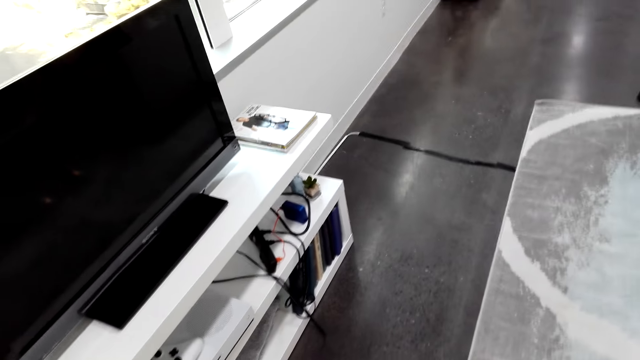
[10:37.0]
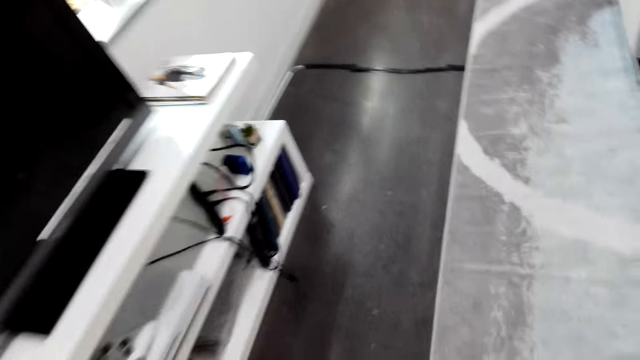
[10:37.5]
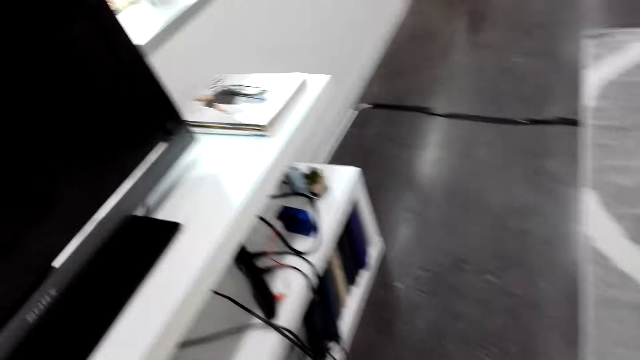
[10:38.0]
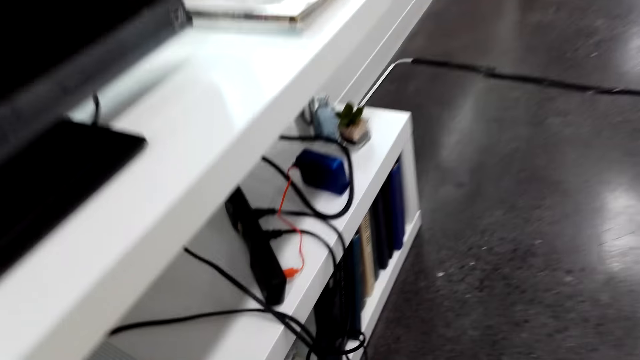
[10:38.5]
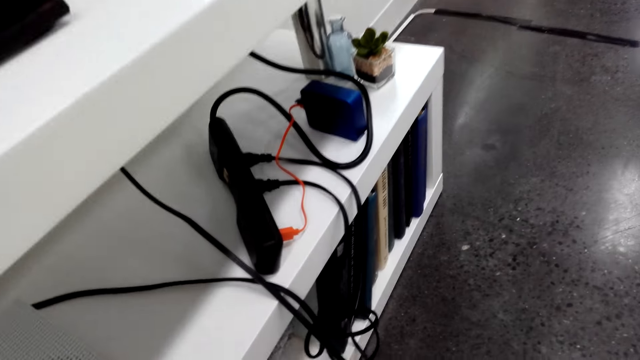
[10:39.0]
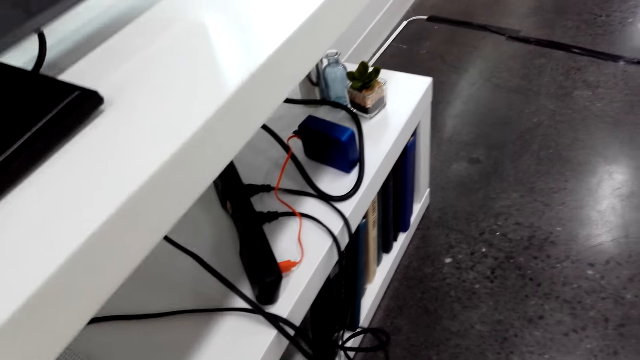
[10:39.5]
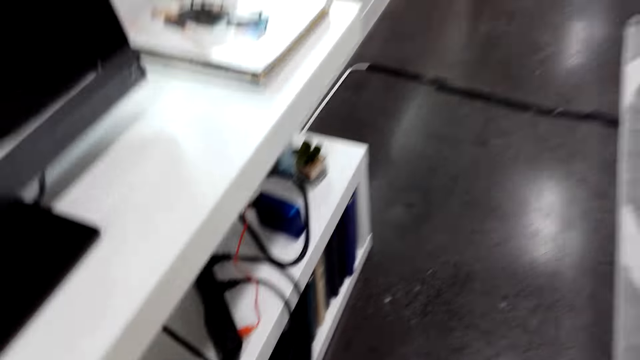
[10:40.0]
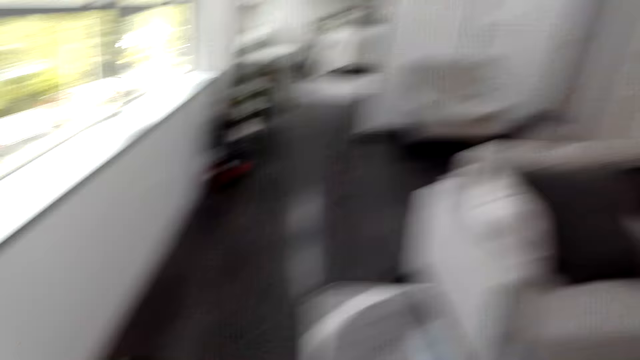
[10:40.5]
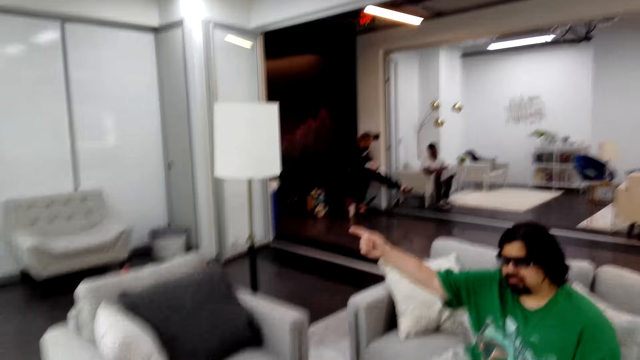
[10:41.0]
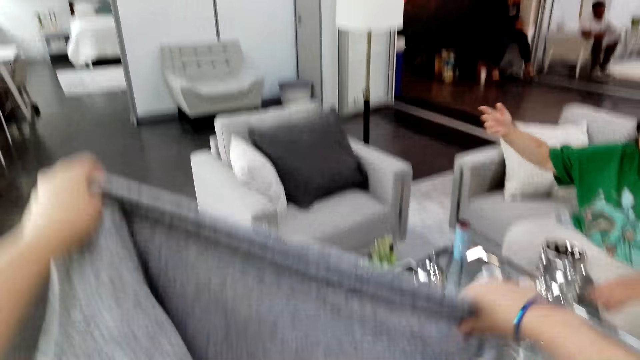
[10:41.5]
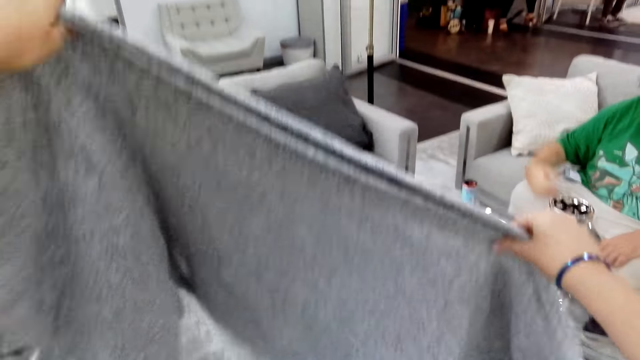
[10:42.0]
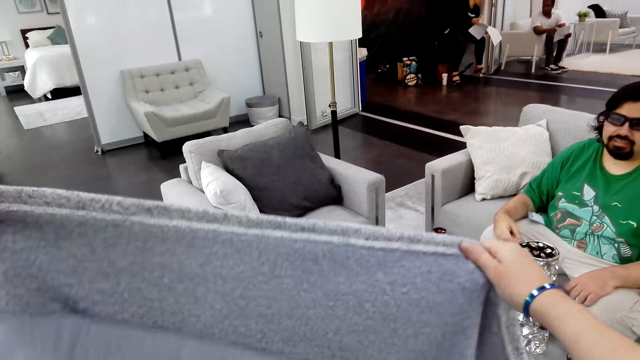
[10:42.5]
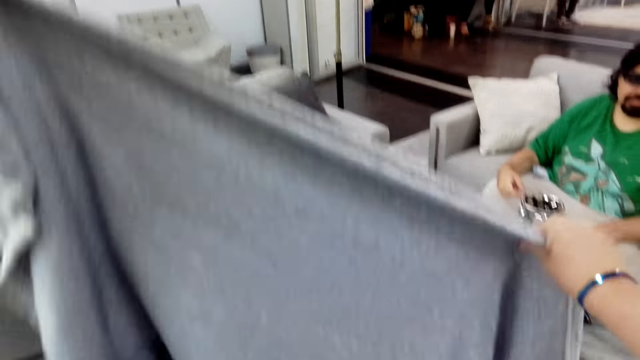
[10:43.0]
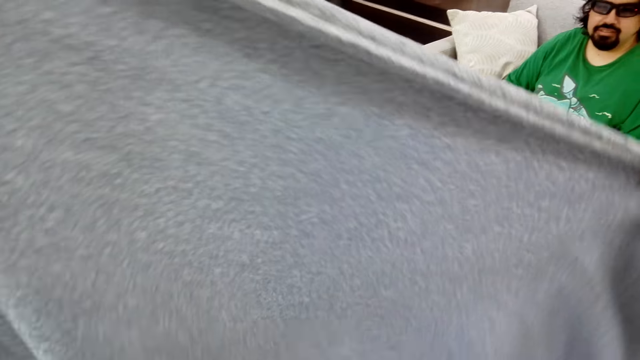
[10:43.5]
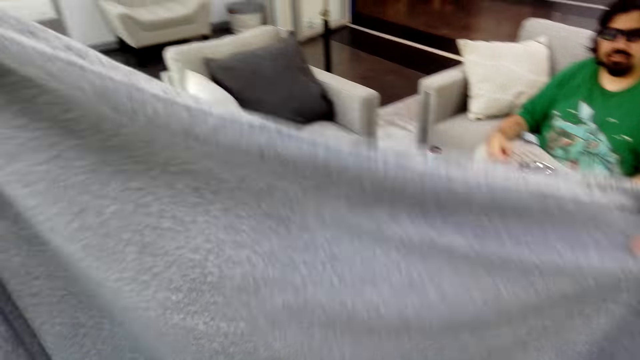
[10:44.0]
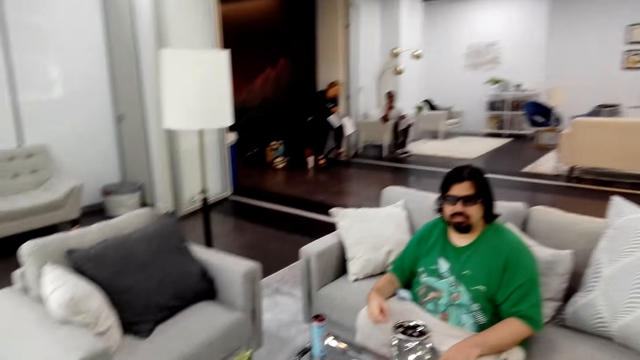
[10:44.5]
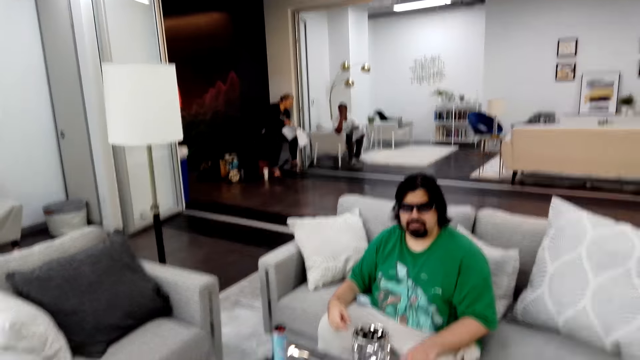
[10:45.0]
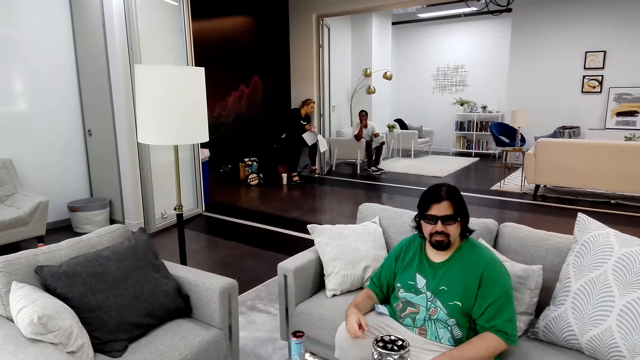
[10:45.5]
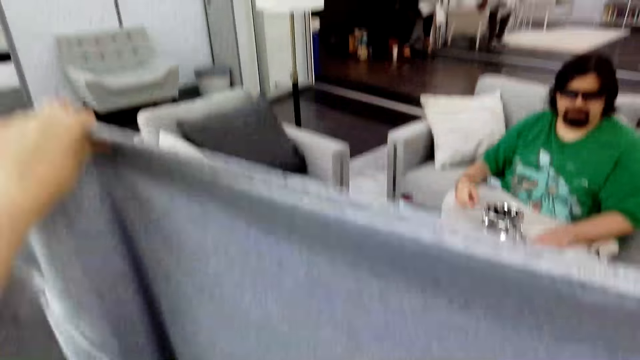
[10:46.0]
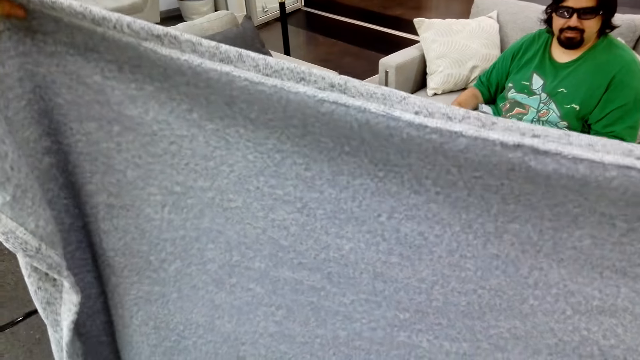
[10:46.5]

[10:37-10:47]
The camera wearer looks at the cloth. They hold a blanket.

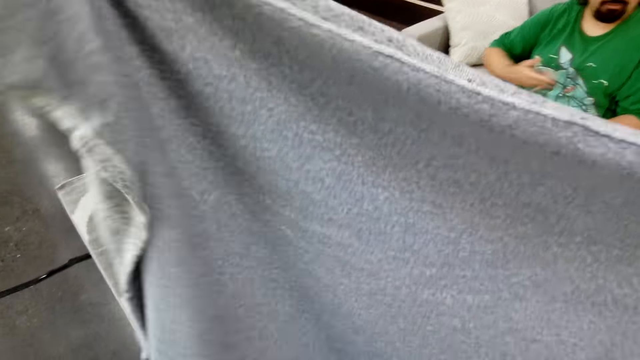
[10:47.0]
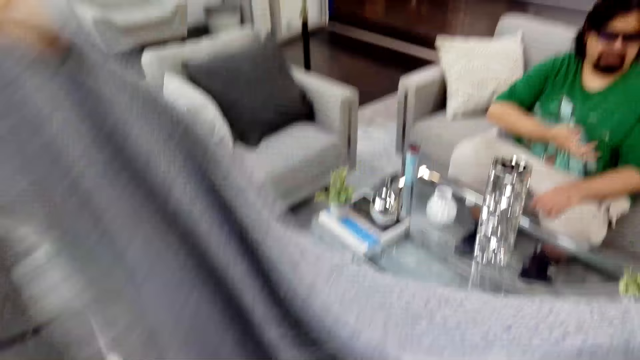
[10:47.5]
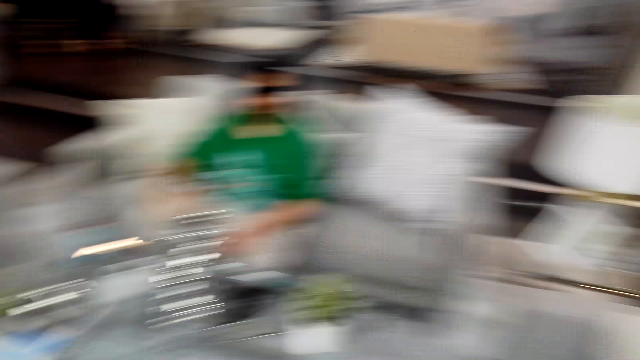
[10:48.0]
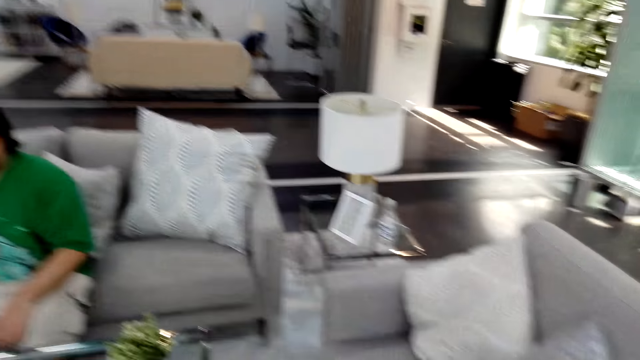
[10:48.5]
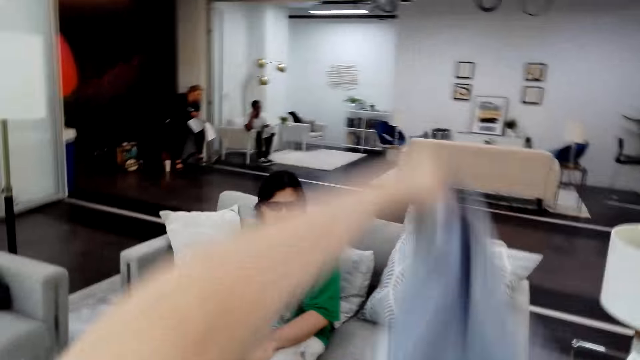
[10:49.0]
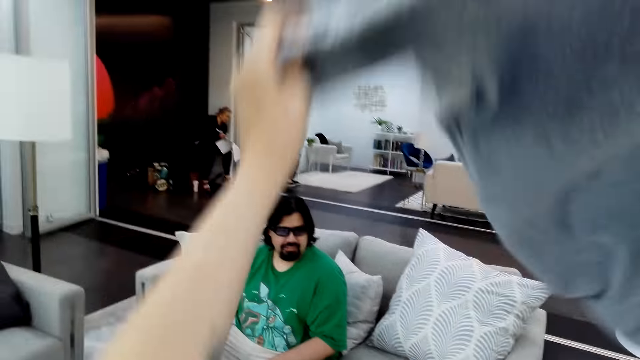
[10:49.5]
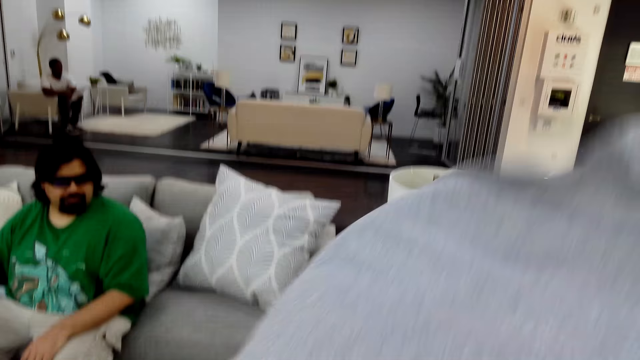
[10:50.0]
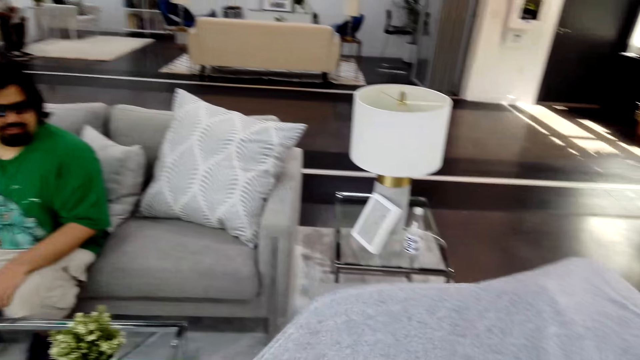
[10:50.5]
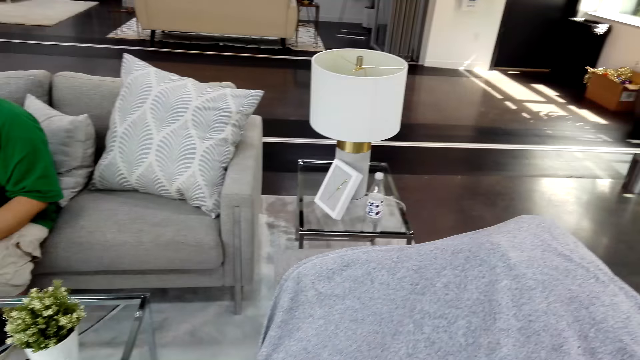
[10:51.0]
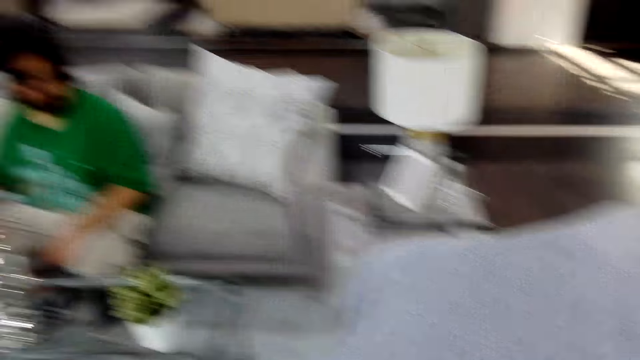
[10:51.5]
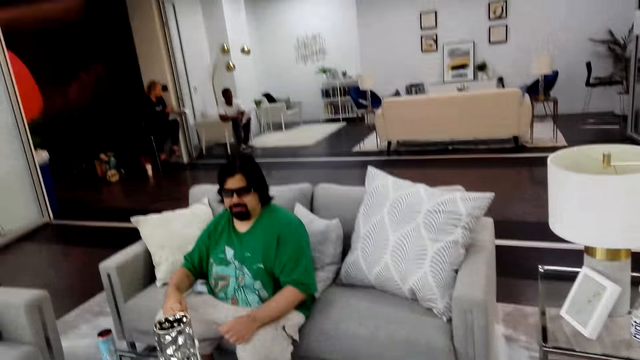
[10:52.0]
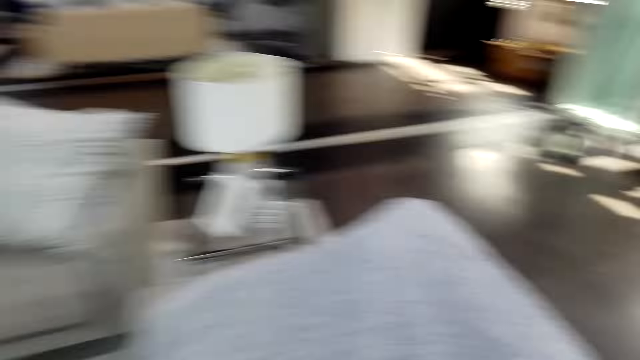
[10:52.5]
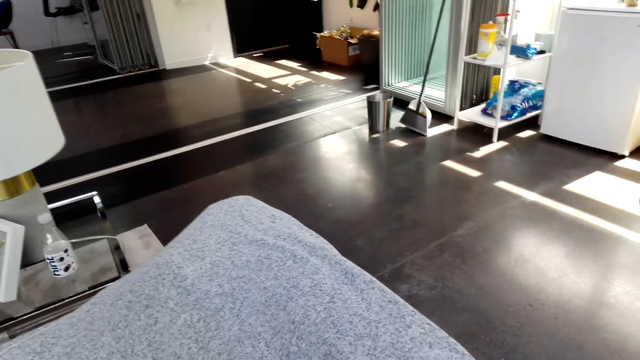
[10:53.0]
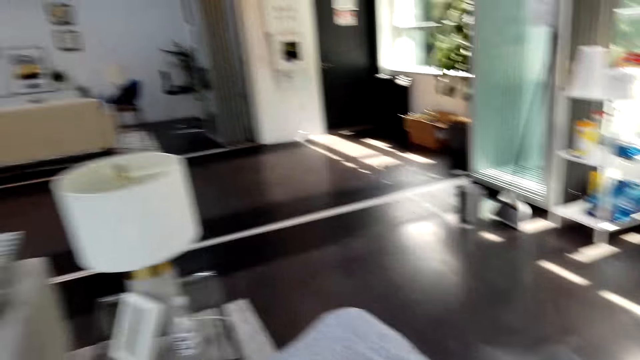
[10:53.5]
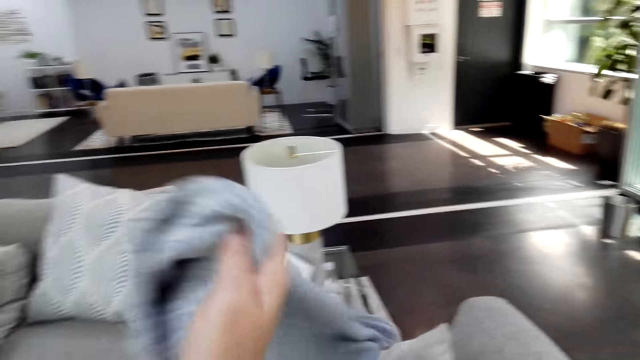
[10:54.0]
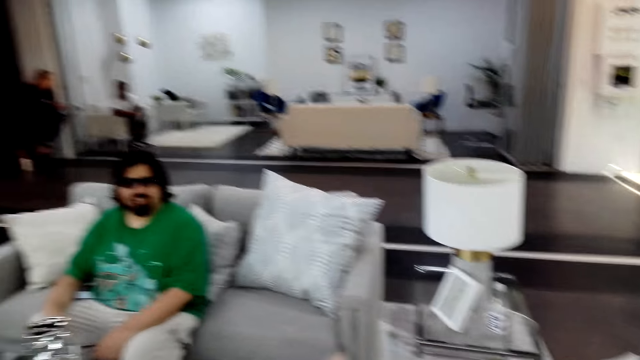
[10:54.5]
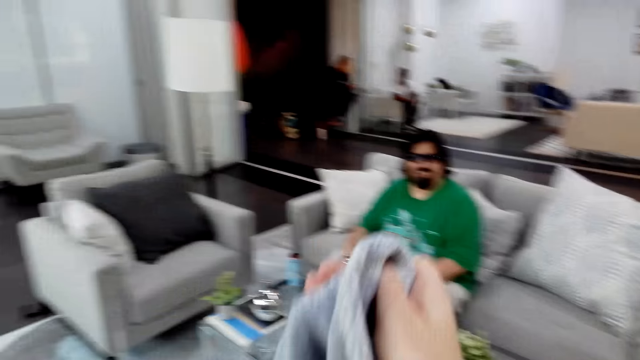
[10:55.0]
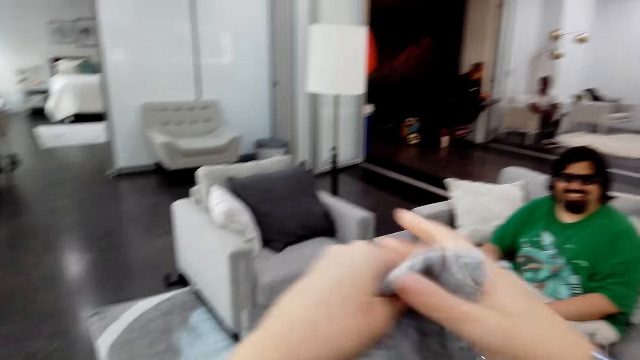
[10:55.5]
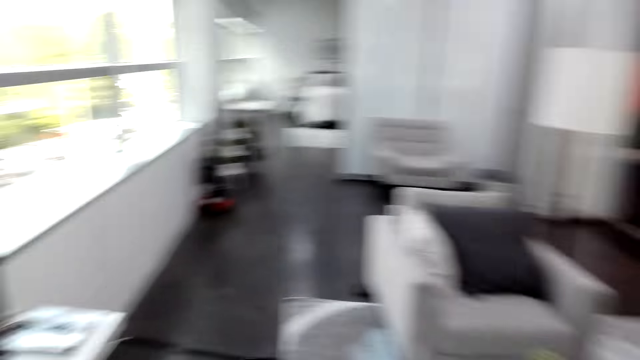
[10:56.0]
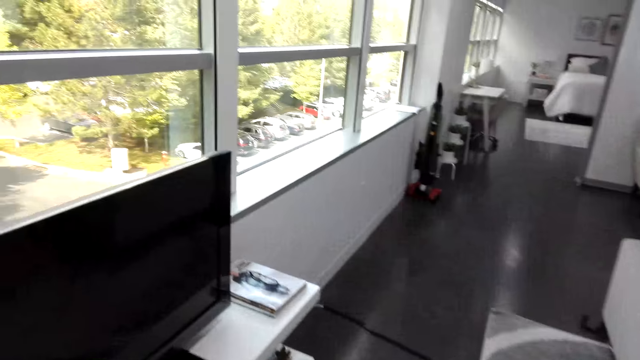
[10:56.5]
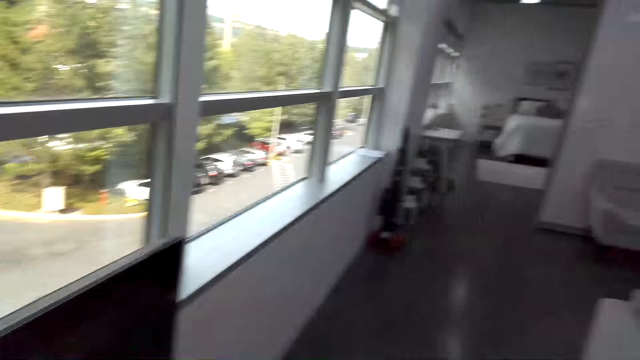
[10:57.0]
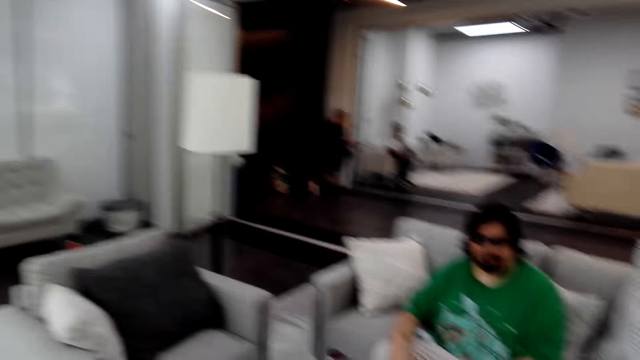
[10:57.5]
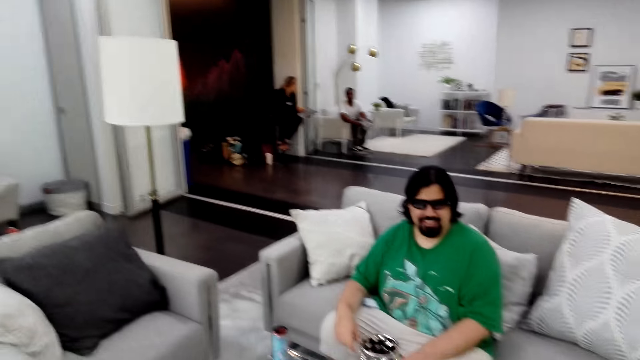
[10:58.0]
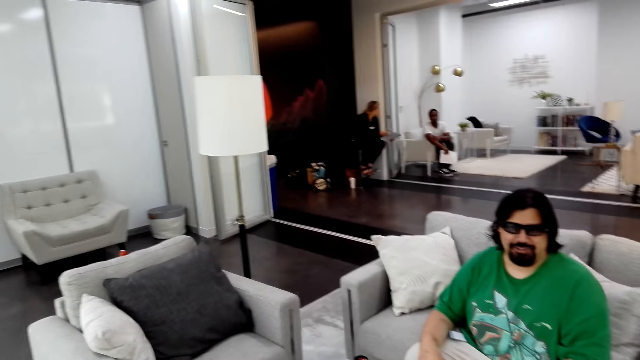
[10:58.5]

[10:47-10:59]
The camera wearer lays the cloth on the sofa. They pick up the cloth.
